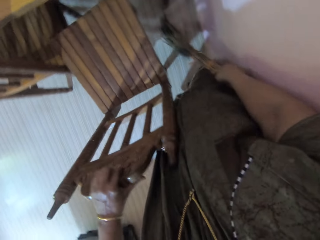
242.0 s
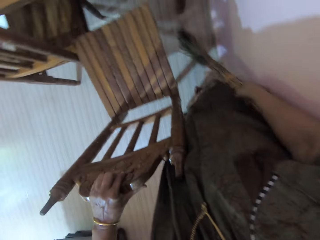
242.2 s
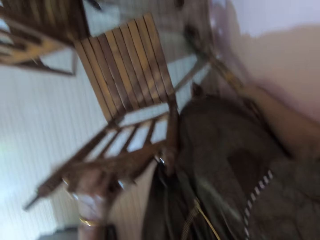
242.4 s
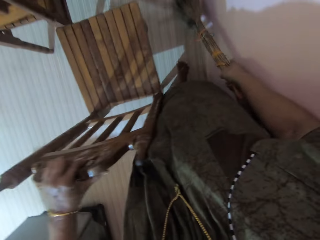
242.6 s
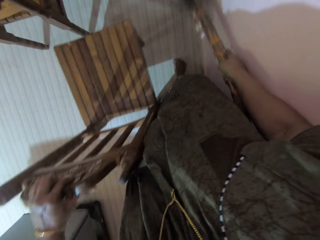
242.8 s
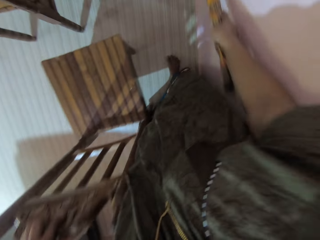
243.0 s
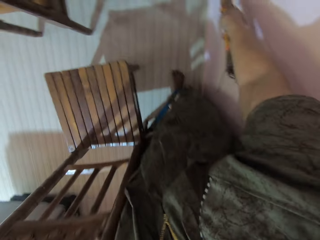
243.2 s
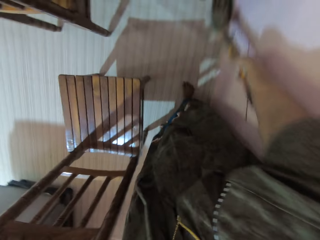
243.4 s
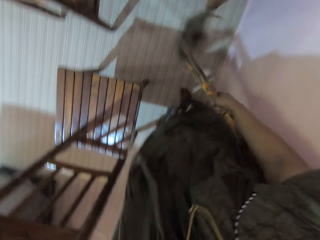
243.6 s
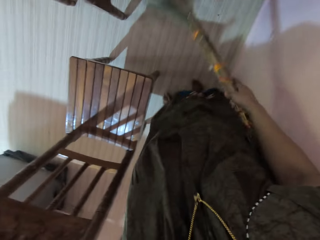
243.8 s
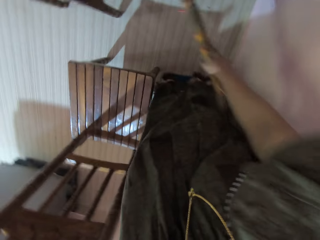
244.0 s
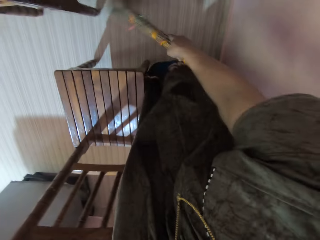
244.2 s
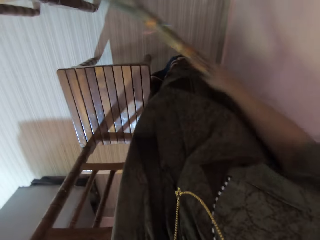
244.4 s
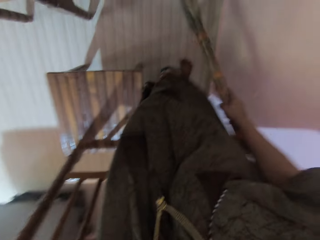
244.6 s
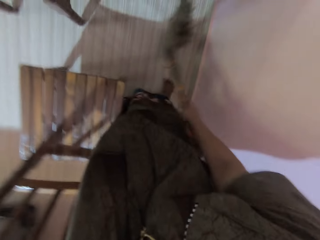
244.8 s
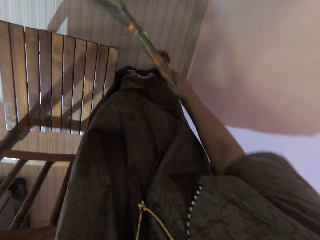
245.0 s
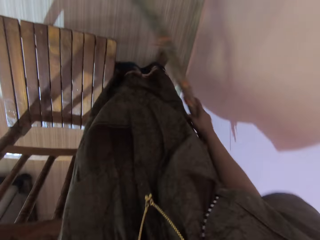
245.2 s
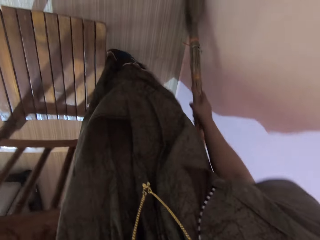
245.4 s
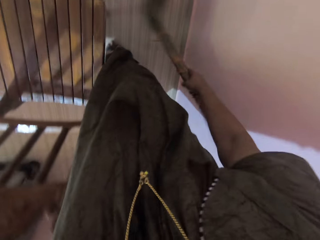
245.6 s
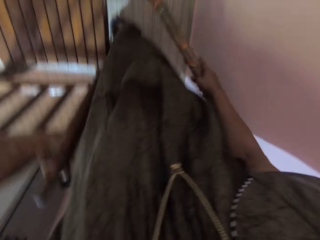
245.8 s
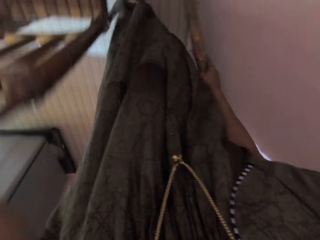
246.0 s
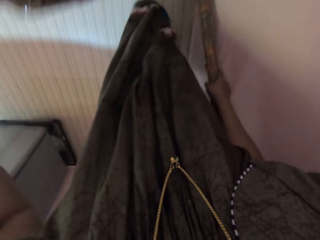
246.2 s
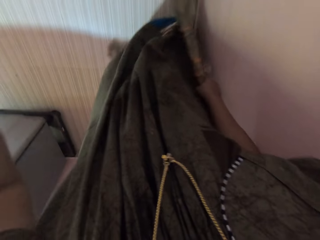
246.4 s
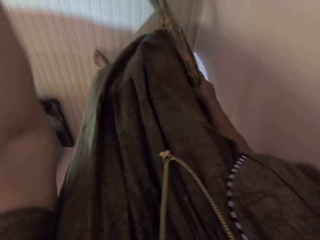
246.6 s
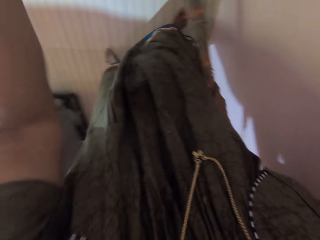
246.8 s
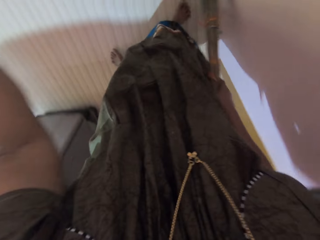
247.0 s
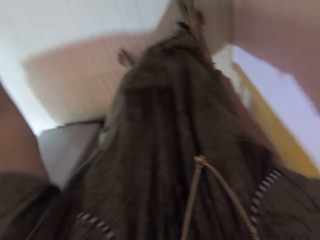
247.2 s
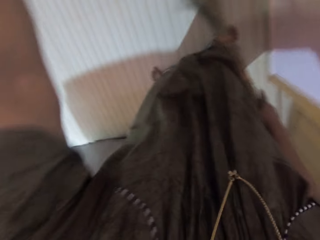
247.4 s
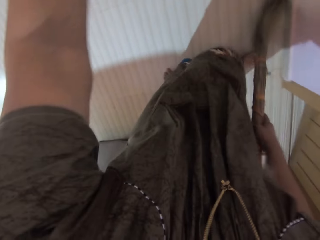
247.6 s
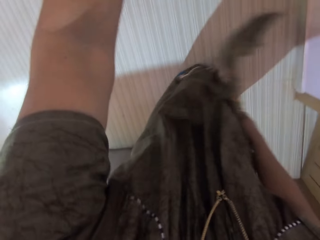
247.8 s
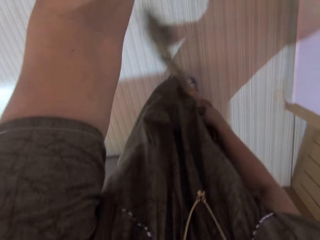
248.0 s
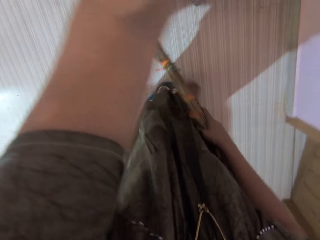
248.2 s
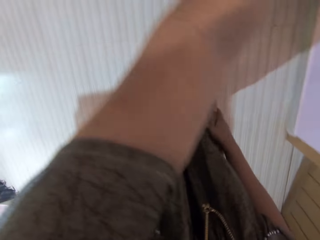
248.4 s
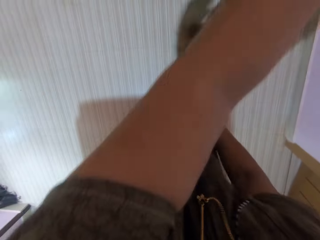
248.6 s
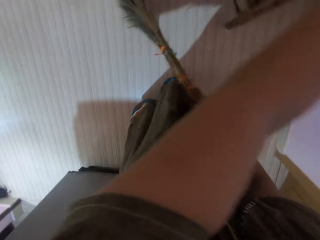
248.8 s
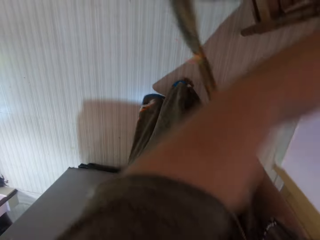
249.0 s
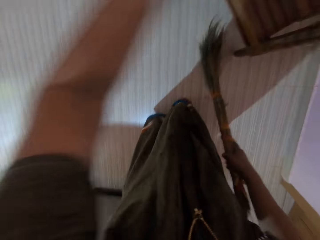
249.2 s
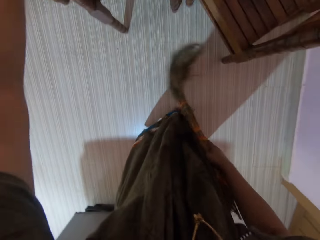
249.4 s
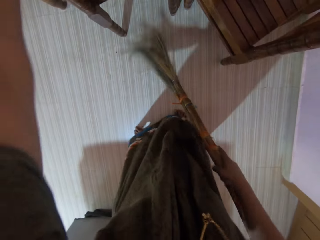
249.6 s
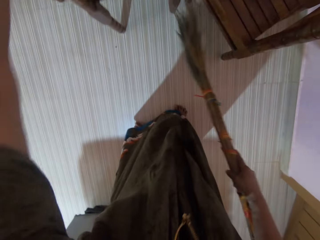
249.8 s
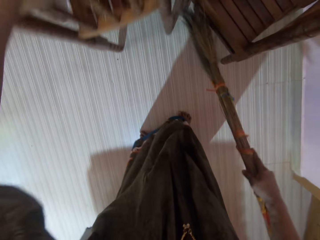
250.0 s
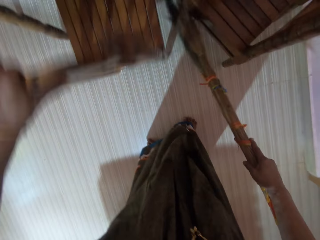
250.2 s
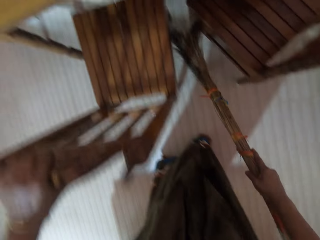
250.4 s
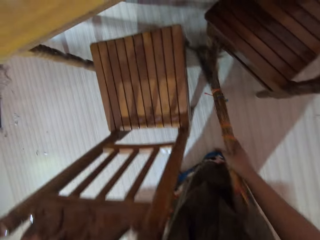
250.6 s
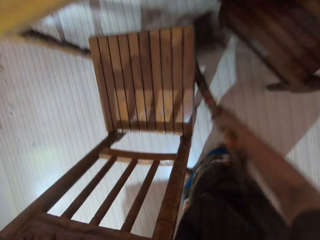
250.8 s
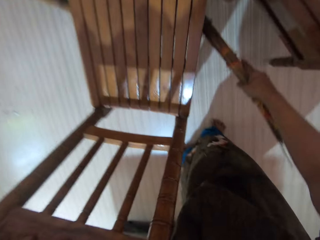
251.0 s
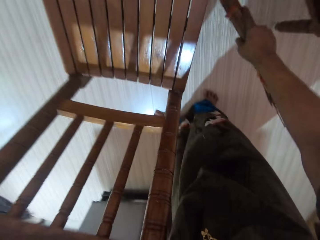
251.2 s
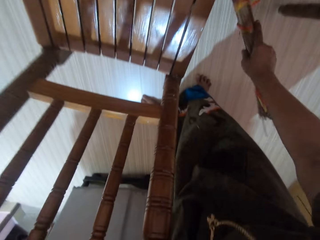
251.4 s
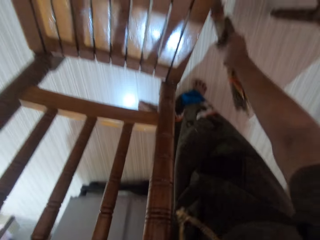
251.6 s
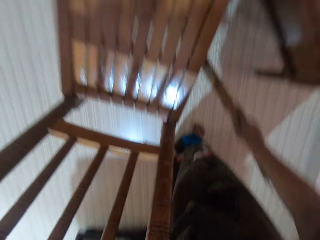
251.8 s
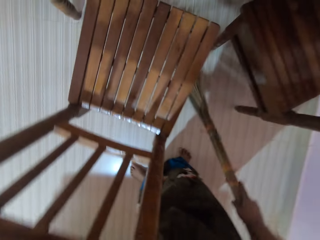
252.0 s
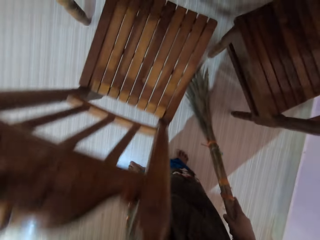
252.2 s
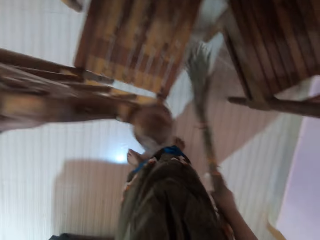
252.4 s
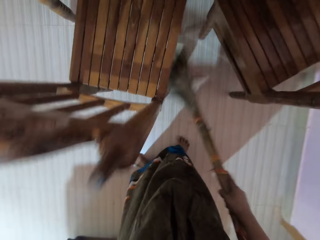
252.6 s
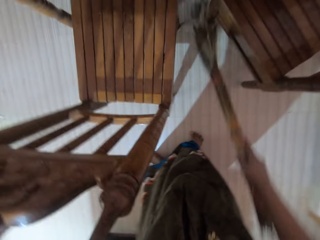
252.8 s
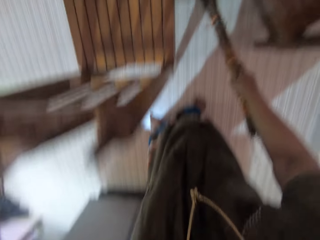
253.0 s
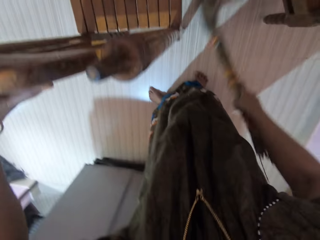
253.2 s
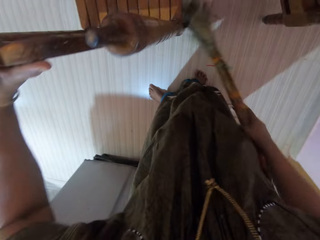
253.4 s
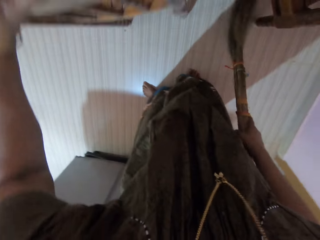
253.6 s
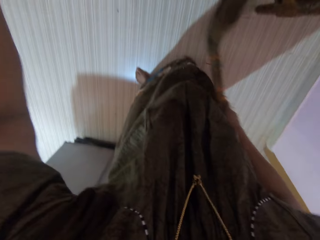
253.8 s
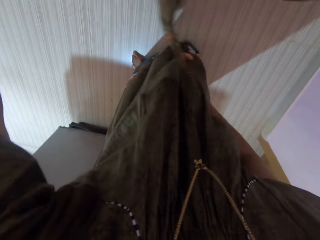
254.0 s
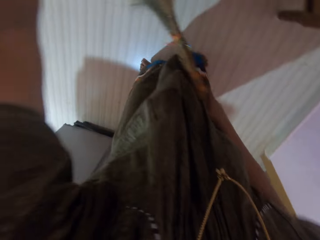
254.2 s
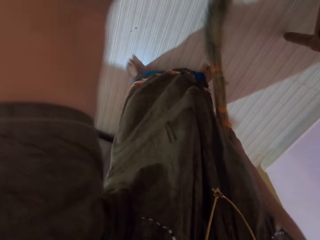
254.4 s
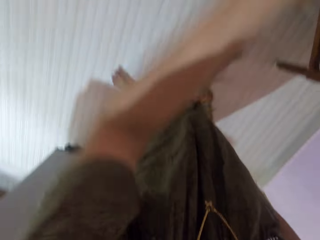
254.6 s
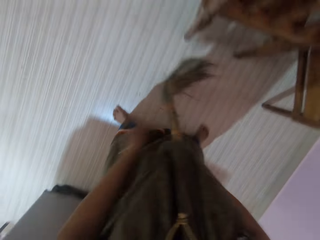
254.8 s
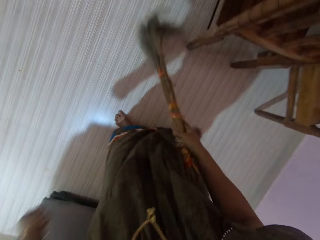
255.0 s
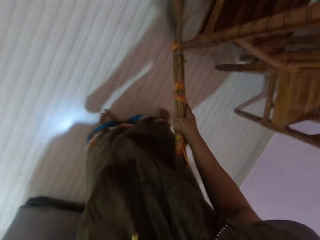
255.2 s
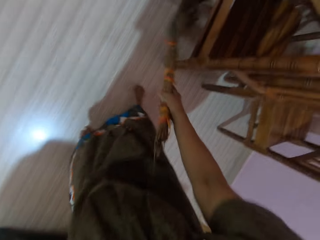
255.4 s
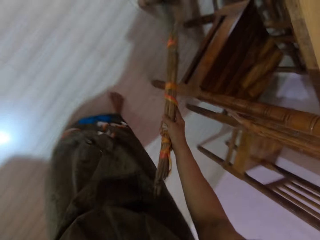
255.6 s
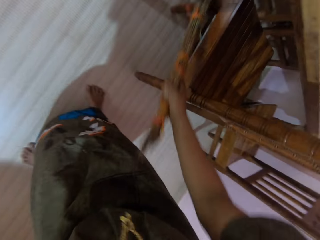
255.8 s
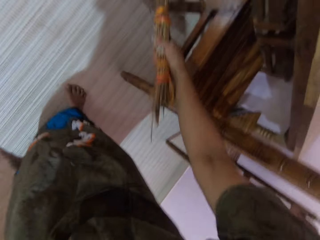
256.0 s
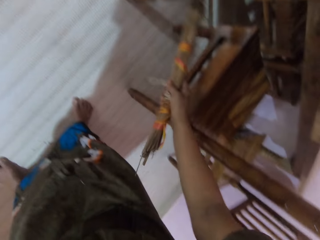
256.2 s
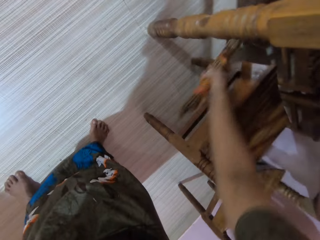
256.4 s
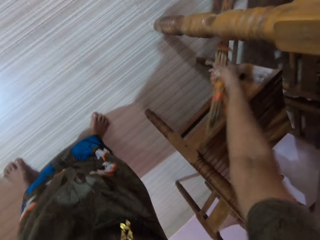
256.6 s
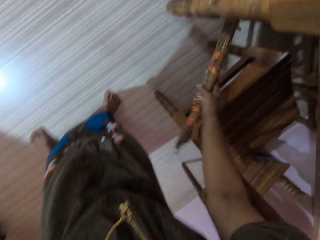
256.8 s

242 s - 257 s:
The camera wearer sweeps the floor with the broom. They push the chair. They push it again. They sweep with the broom. They move the chair. They move another dining table chair outside the table. They sweep the floor with the broom. They move the dining table chair back inside the table. They sweep the floor with the broom.

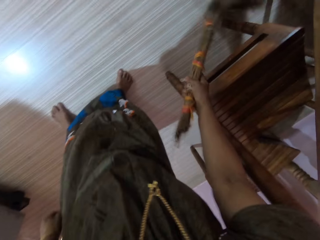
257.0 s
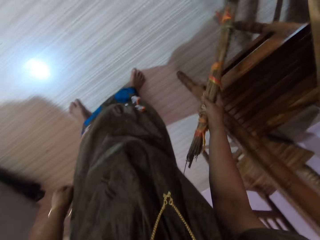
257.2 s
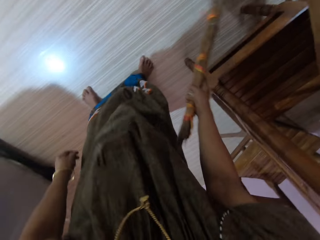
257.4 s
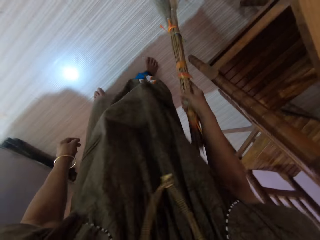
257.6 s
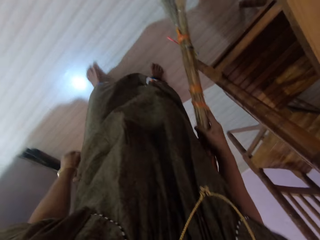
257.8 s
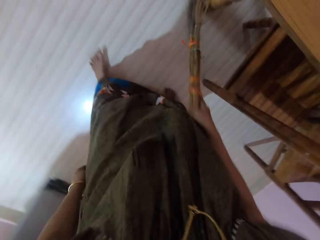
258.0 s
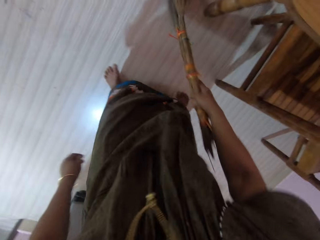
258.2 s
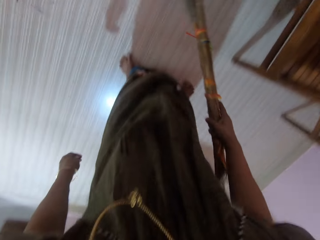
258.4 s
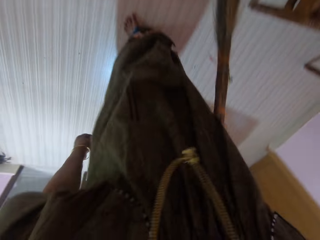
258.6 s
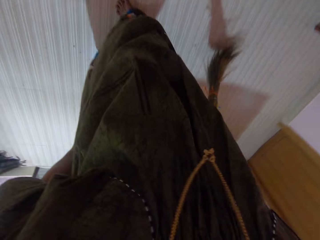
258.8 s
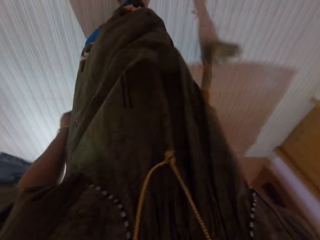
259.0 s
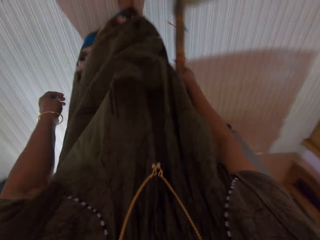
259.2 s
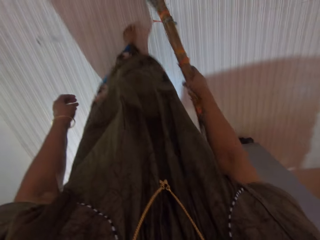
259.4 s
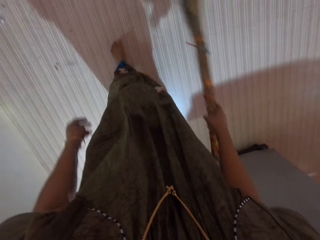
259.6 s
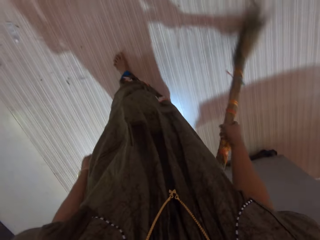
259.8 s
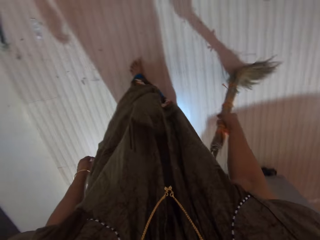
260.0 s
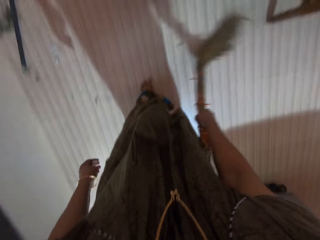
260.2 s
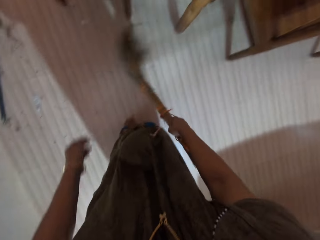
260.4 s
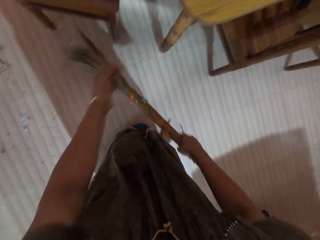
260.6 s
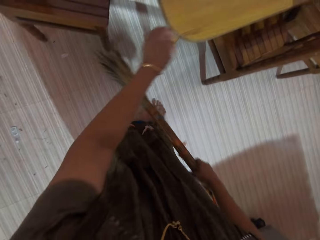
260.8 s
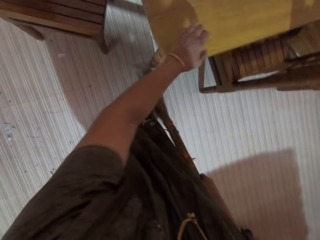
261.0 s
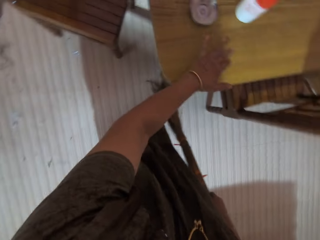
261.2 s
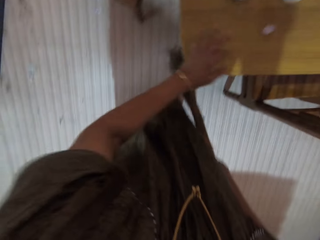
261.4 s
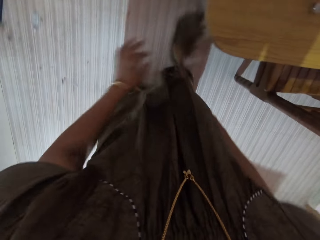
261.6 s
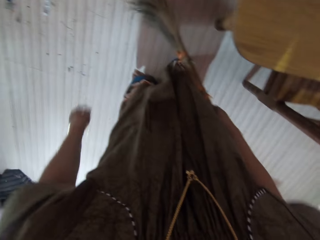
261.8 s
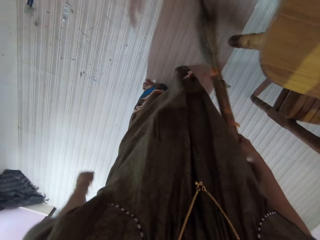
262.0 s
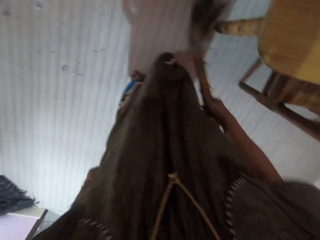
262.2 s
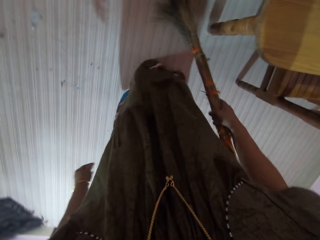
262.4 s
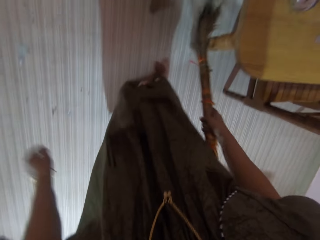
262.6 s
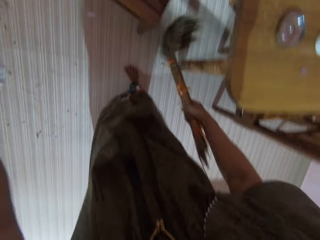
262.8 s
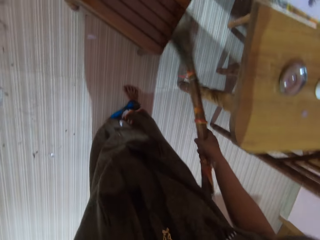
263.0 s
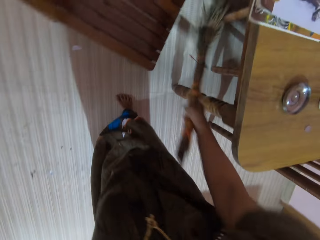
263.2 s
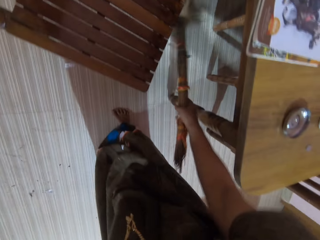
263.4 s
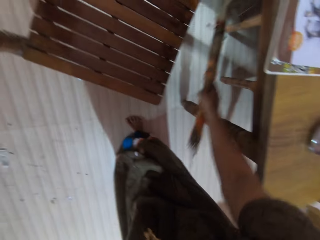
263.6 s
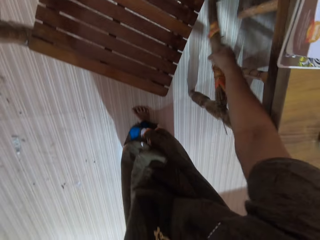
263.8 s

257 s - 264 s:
The camera wearer steps forward. They drop the small metal on the dining table. They sweep the floor with the broom. They touch the wall.
